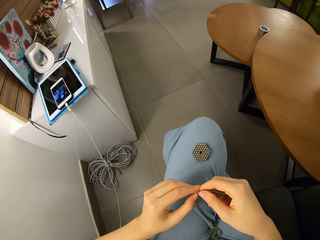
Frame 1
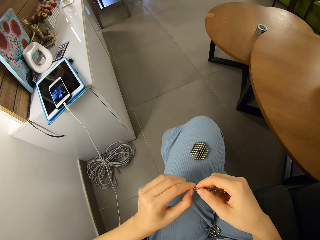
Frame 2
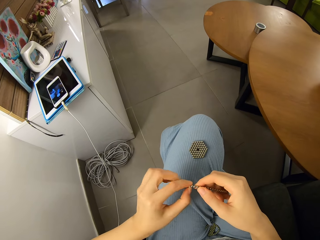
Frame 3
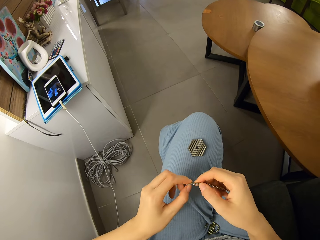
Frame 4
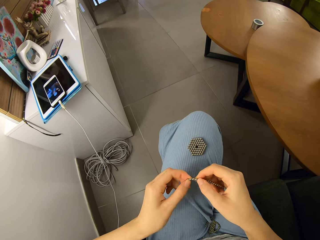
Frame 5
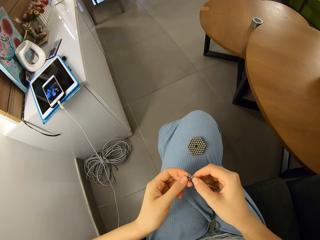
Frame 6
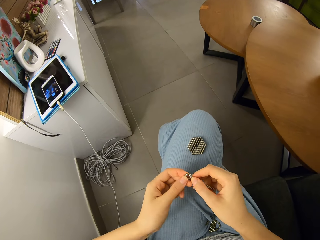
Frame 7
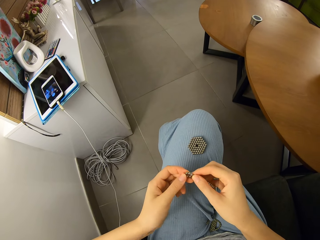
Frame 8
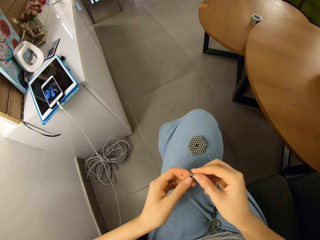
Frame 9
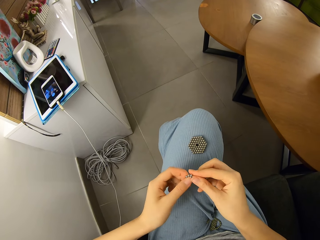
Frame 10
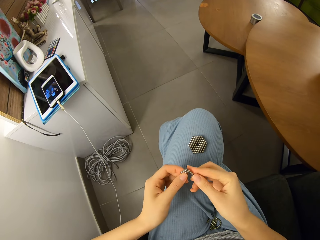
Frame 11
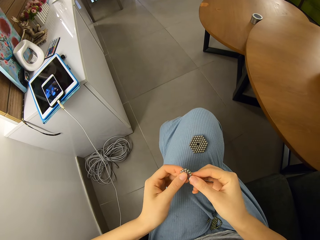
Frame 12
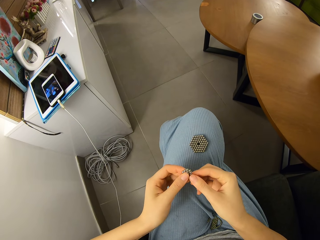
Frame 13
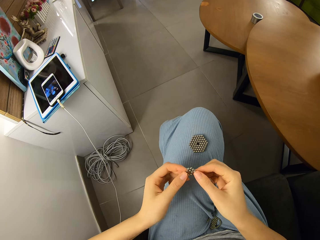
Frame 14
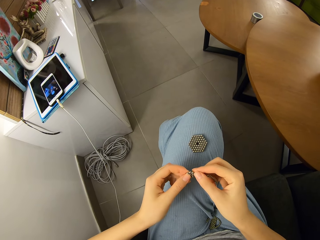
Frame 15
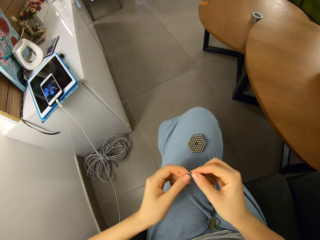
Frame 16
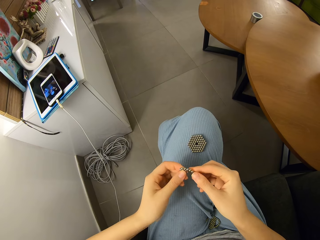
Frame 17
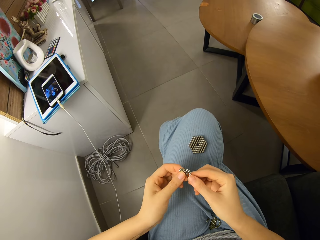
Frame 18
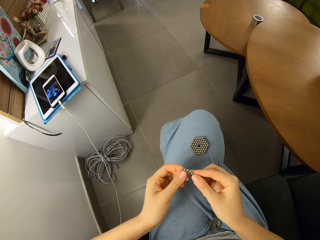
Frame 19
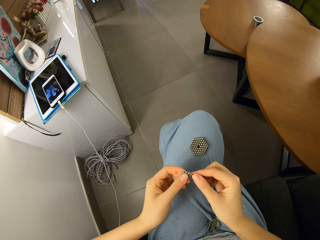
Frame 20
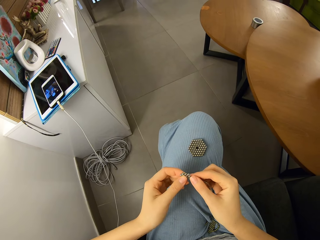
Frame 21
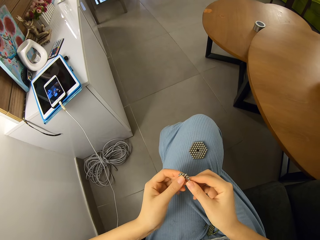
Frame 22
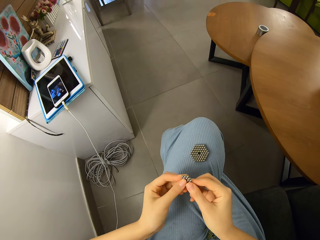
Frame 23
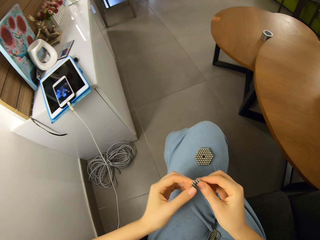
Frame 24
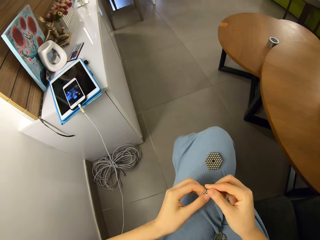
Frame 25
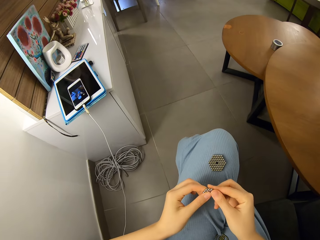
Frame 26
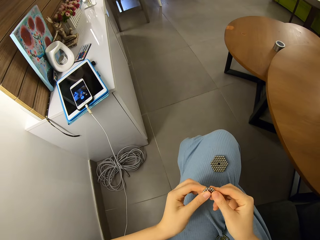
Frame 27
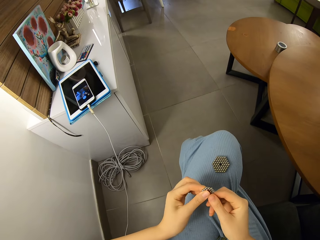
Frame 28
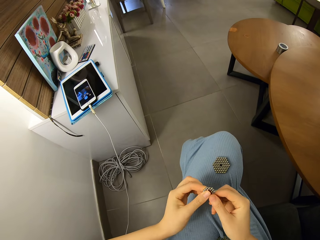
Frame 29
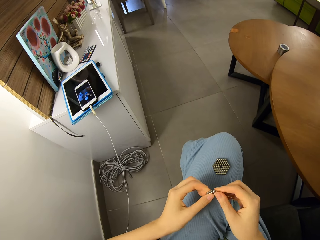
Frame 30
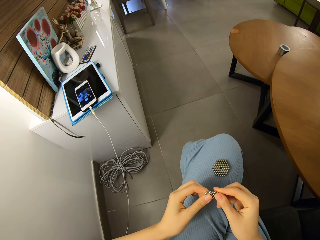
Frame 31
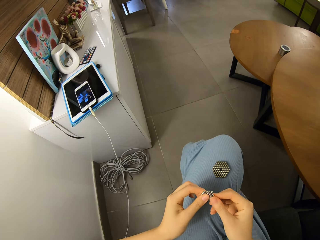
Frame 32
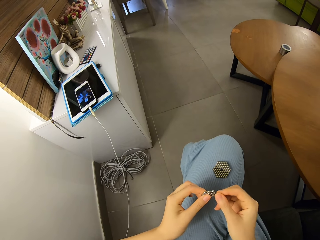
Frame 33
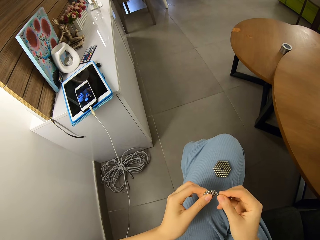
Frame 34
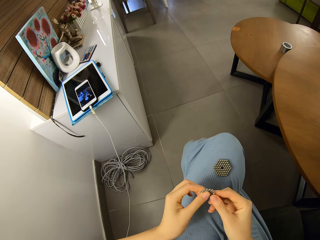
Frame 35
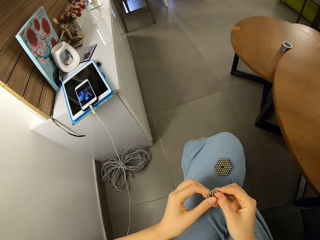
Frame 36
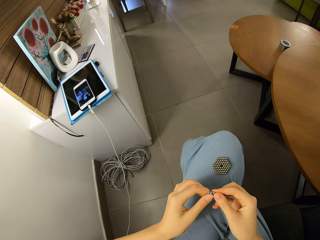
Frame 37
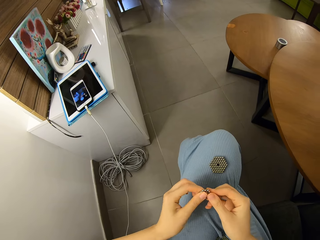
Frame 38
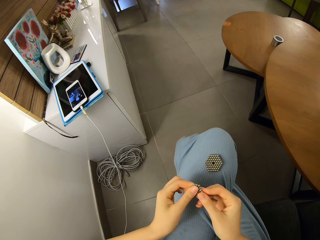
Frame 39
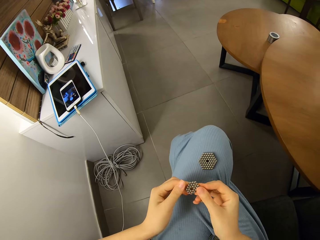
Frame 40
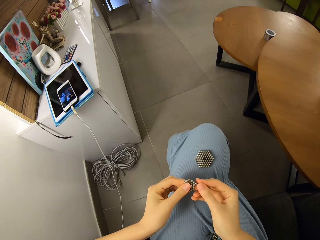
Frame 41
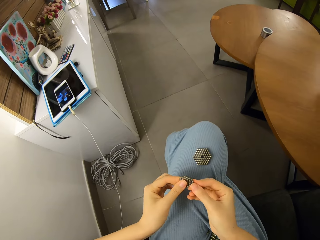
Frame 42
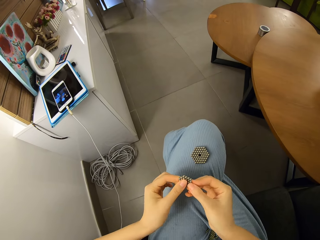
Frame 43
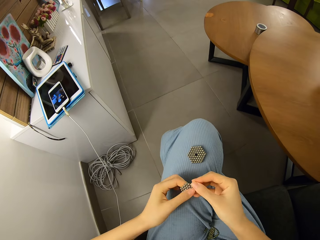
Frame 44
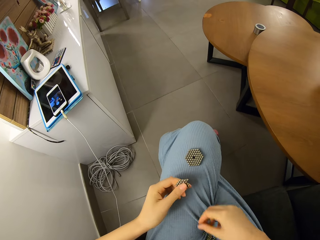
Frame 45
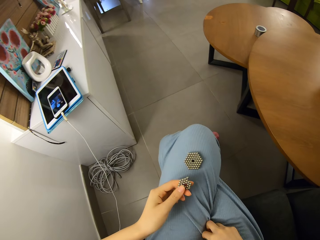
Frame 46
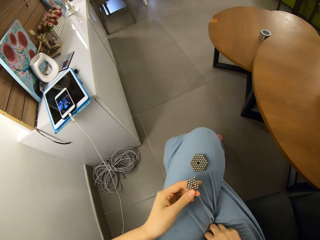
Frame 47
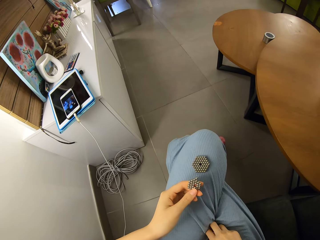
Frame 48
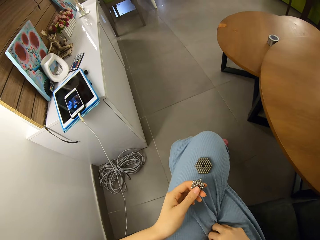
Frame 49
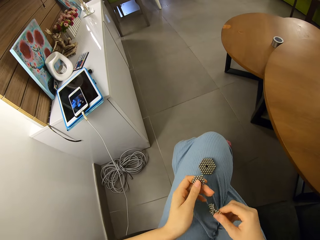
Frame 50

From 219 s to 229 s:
The camera wearer rolls the magnetic ball. They separate the magnetic beads. They form a shape with the roll of magnetic beads.

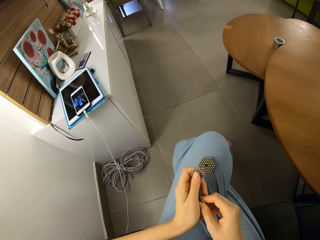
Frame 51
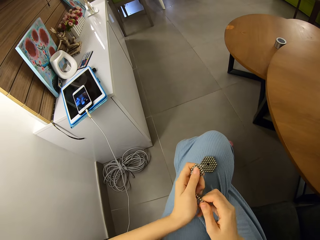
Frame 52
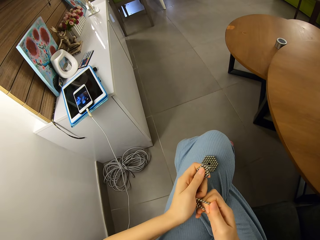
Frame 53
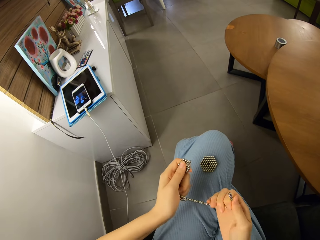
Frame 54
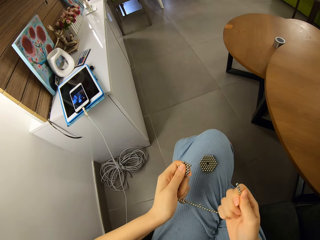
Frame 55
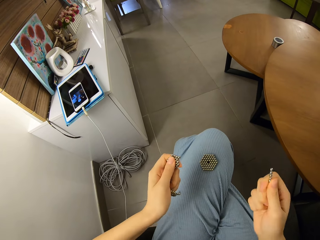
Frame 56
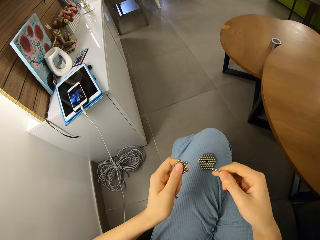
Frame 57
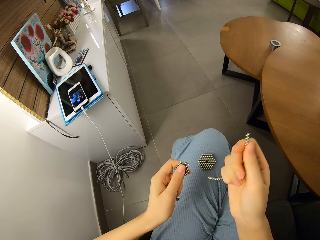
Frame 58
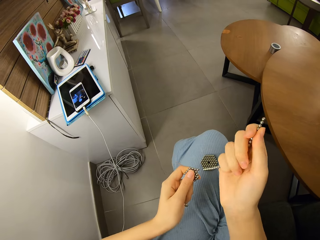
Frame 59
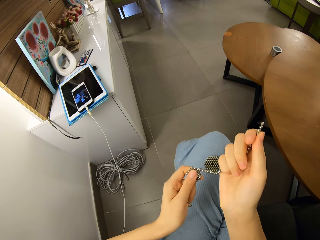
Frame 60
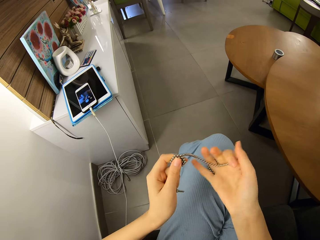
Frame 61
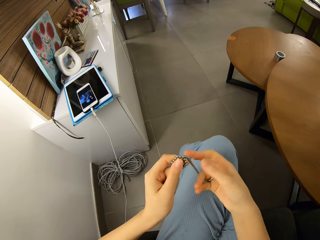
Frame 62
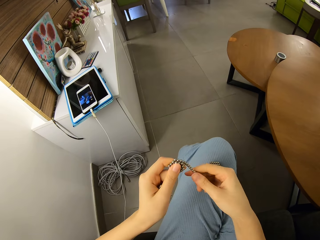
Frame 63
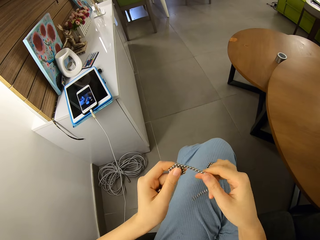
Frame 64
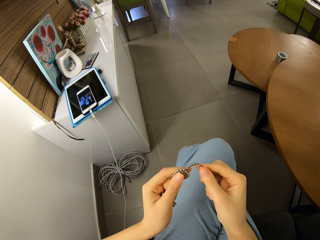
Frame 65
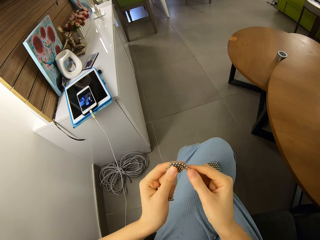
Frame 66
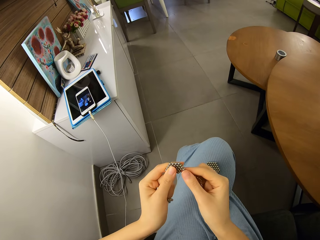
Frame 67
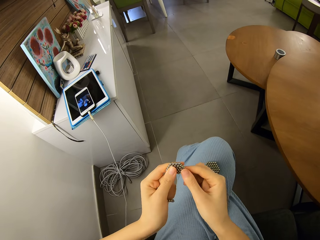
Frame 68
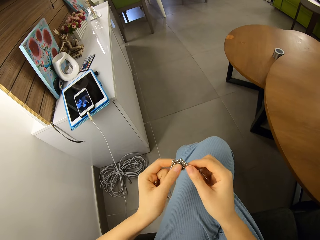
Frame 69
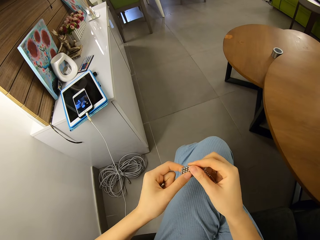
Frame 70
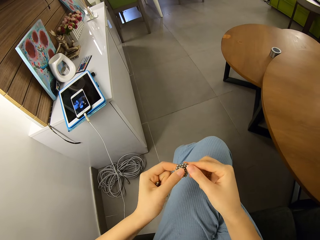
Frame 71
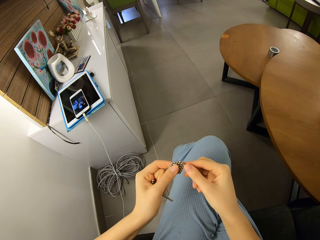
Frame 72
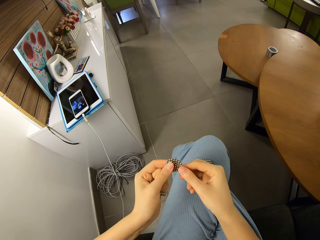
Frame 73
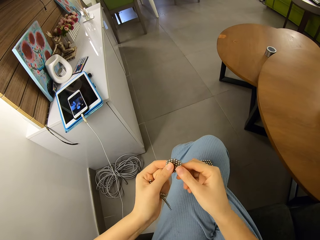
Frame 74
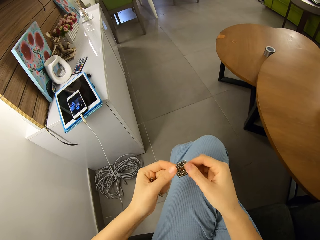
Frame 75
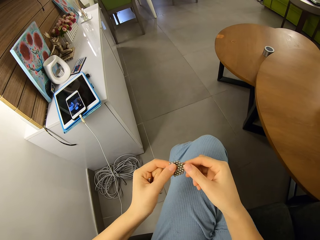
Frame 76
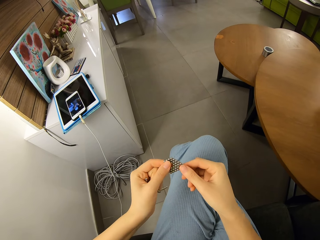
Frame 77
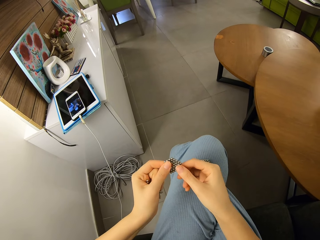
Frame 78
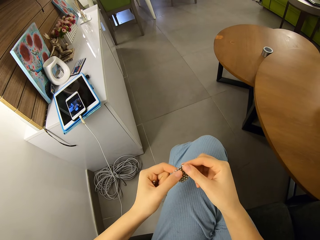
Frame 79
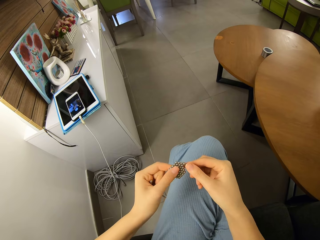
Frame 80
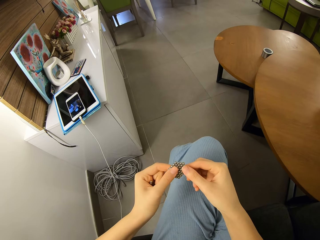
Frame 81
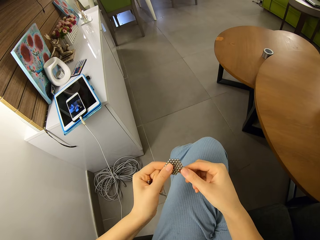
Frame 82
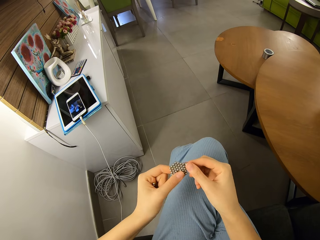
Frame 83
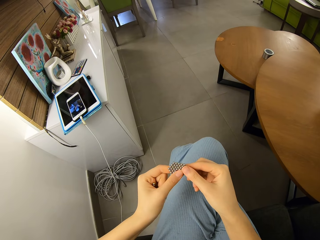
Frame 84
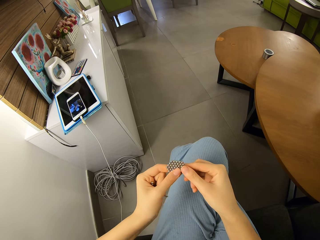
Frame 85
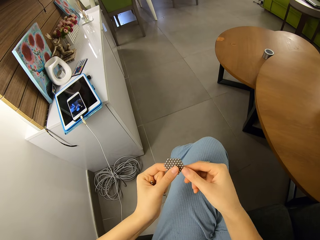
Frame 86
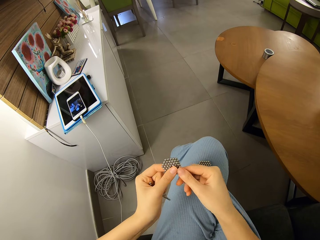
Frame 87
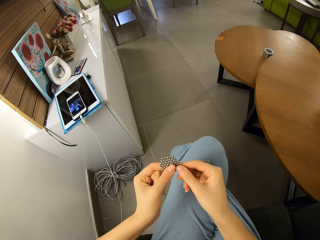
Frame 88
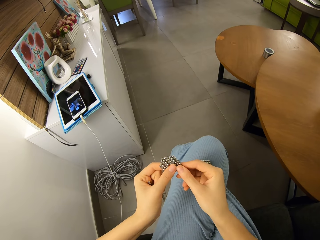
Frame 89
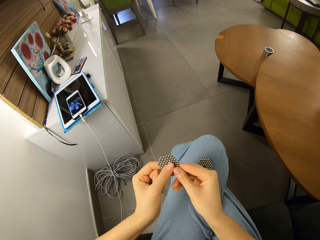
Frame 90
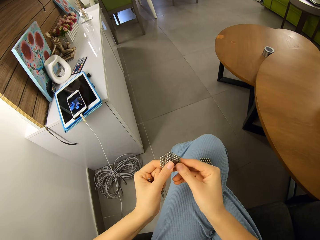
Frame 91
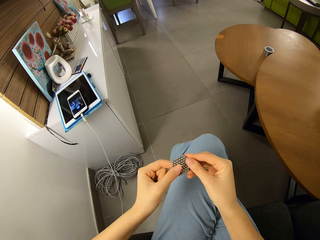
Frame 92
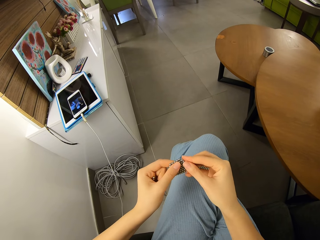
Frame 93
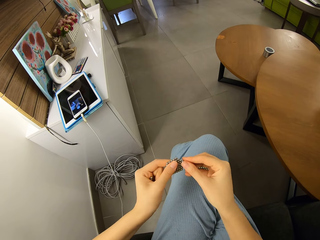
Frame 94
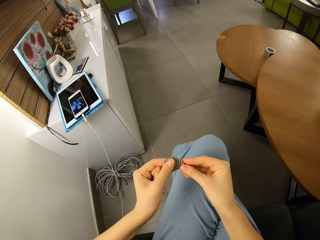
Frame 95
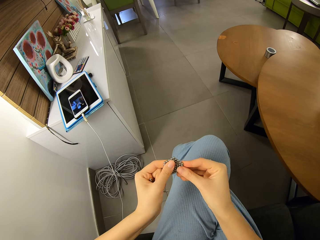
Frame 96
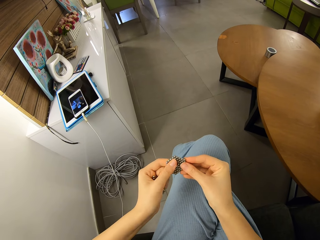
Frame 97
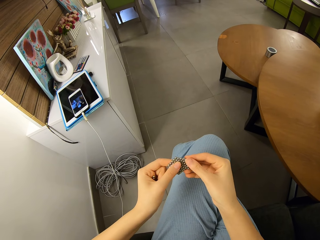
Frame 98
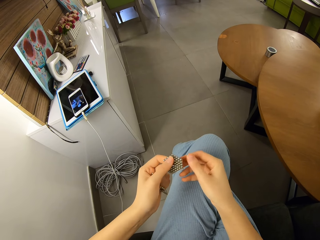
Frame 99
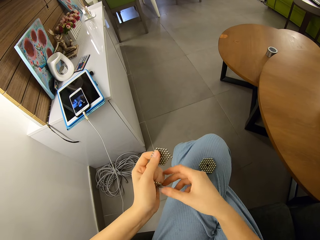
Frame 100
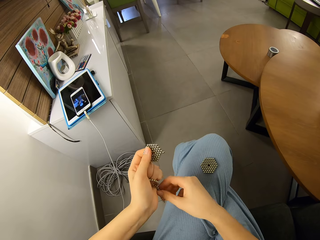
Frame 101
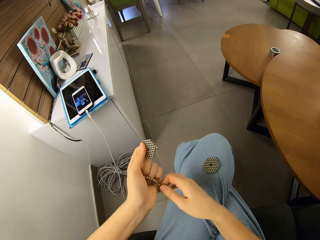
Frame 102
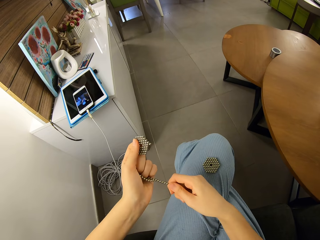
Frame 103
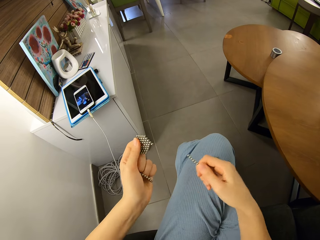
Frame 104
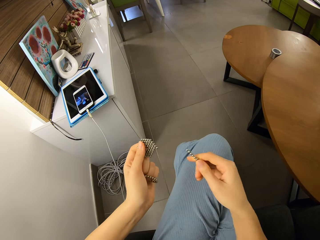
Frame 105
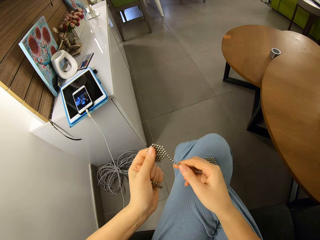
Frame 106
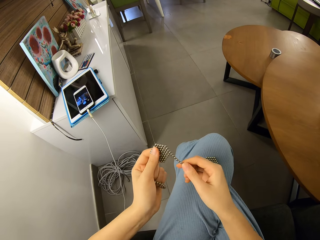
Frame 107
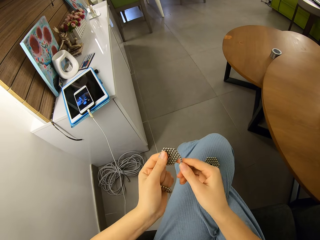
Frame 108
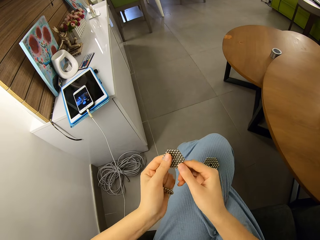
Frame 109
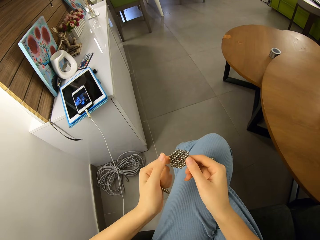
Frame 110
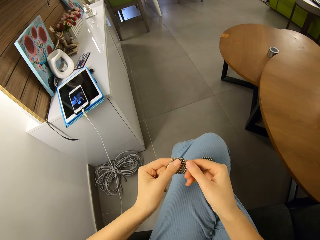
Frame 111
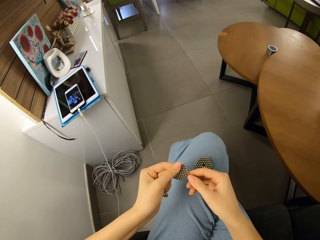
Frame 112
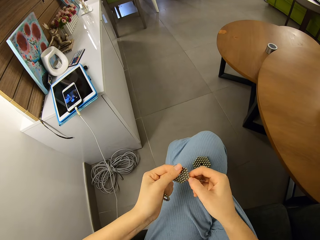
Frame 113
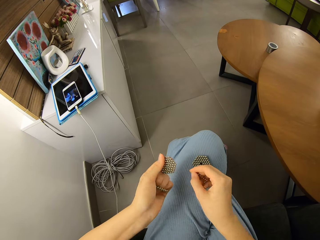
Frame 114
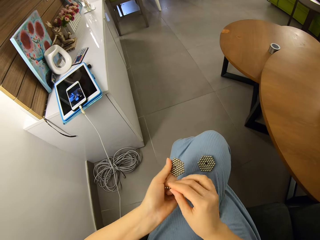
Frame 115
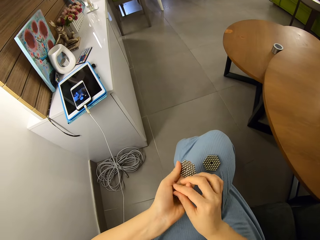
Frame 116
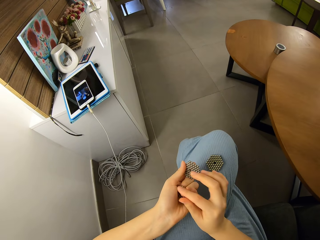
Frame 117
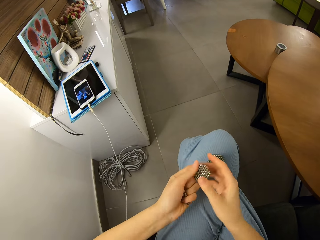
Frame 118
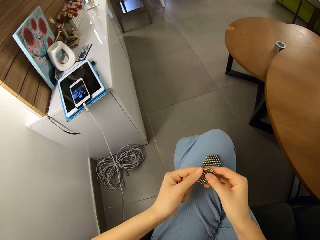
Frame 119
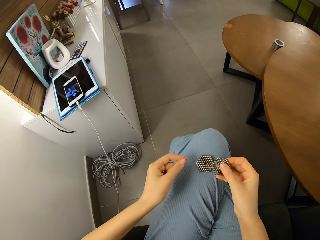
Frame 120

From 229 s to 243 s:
The camera wearer separates the magnetic beads. They join more magnetic beads to the new shape. They separate the magnetic beads. They join more magnetic beads to the new shape.
